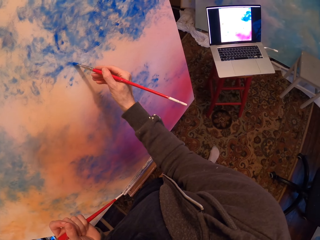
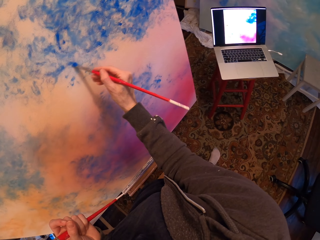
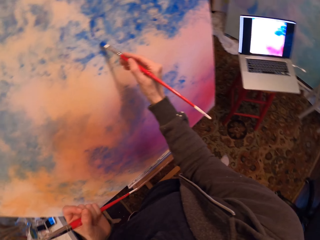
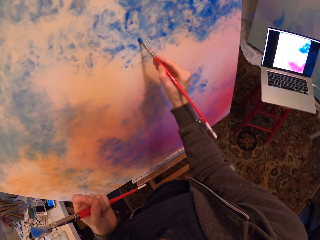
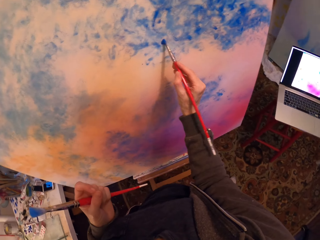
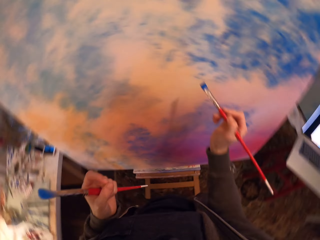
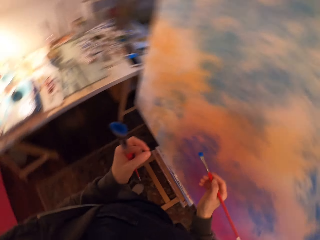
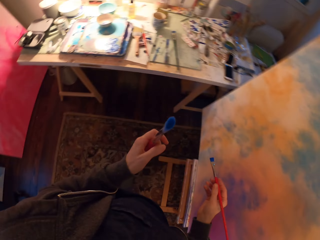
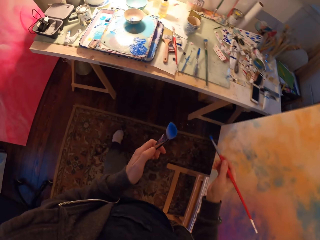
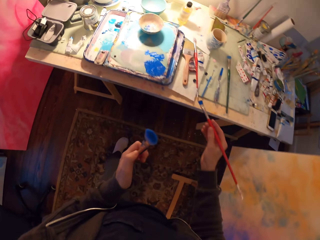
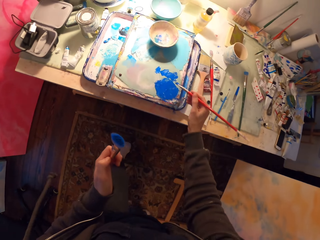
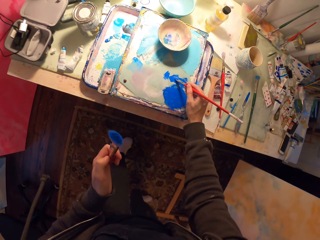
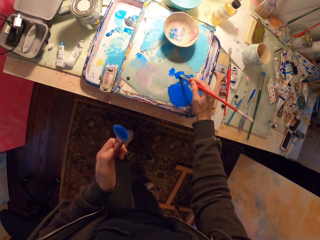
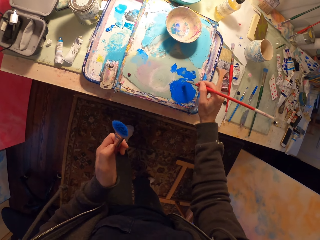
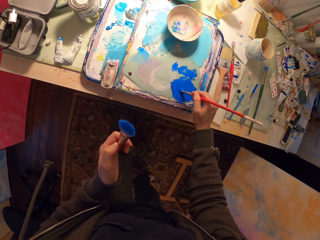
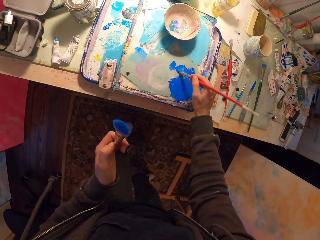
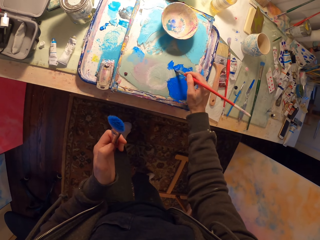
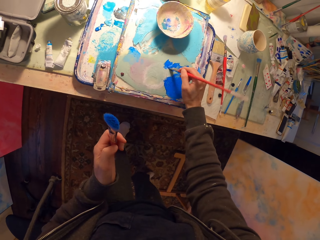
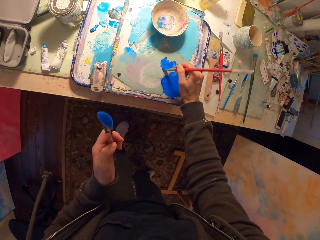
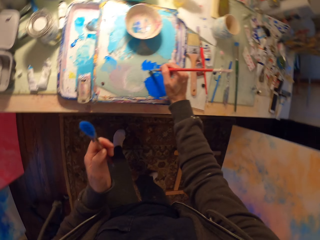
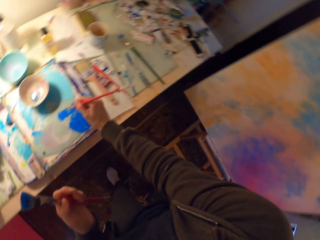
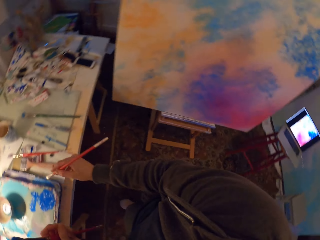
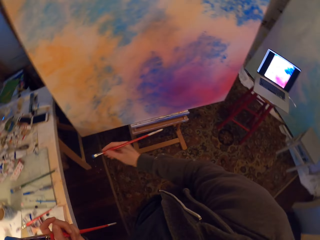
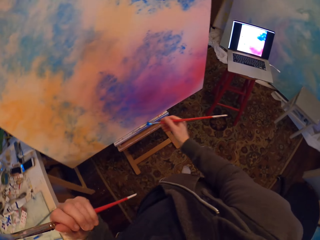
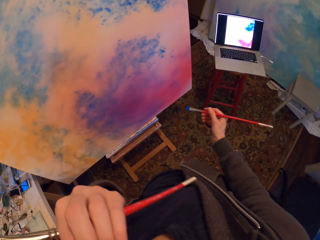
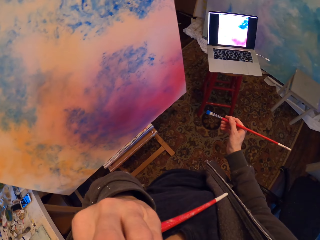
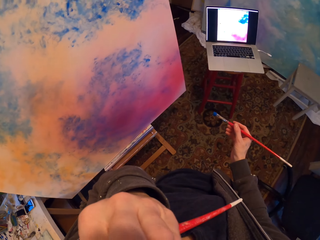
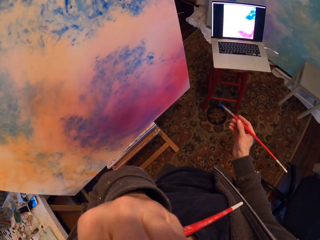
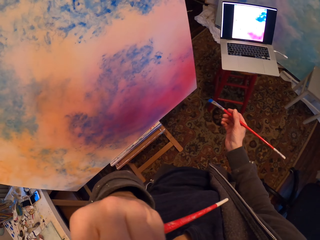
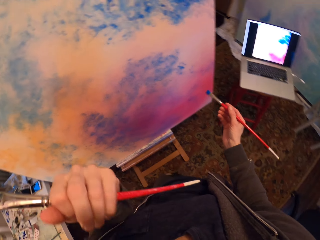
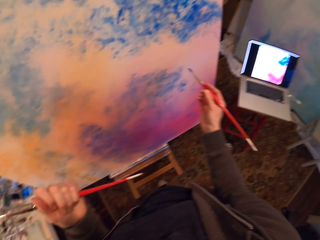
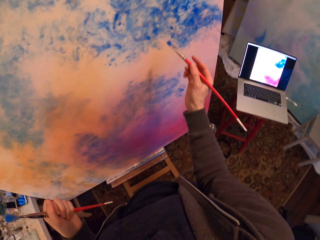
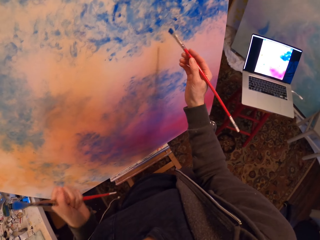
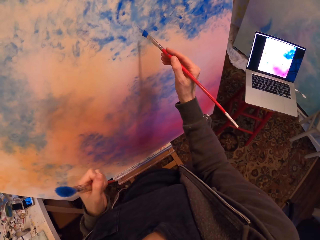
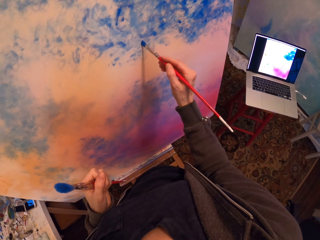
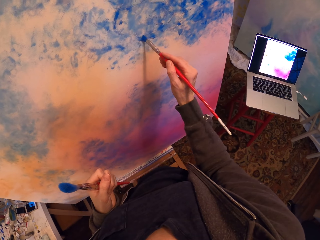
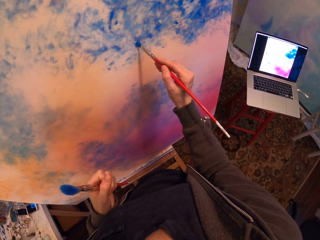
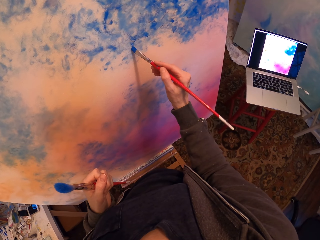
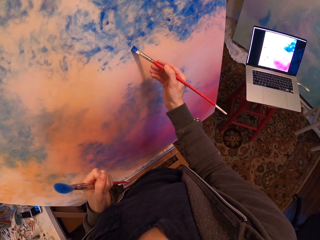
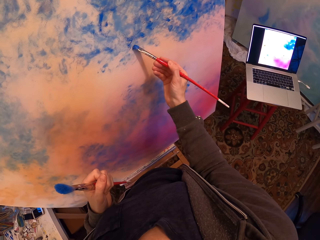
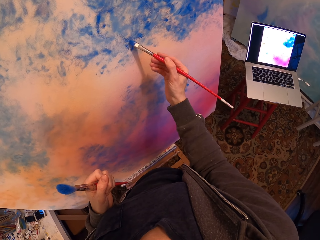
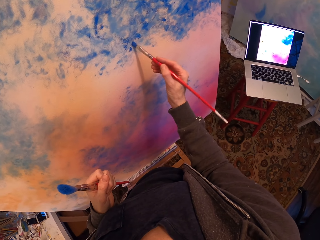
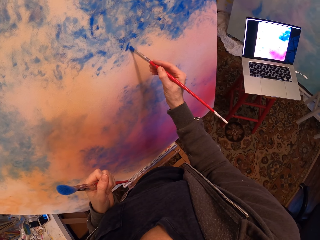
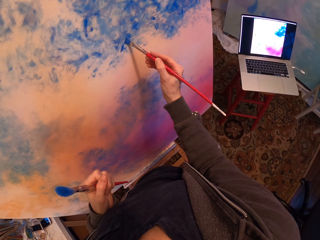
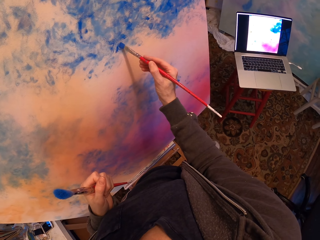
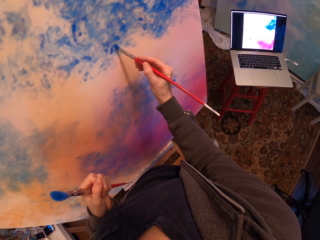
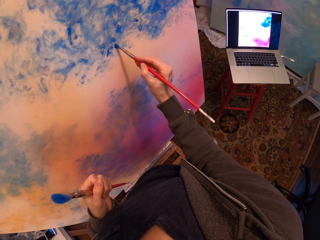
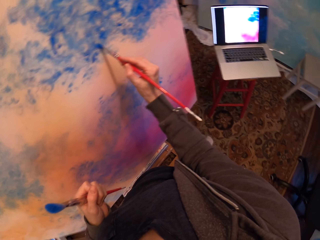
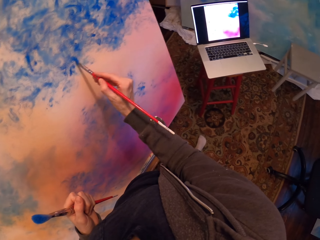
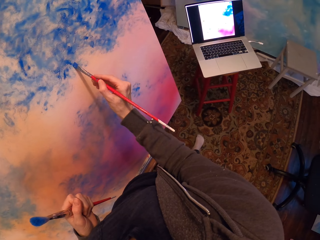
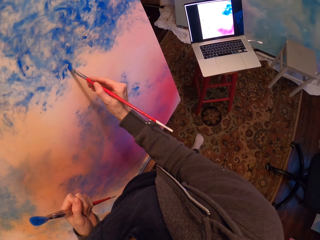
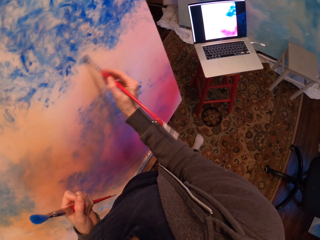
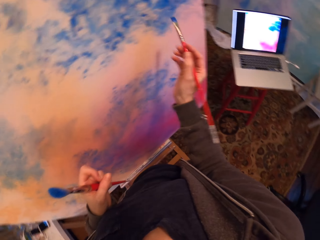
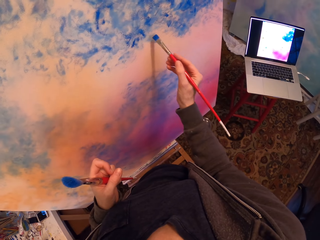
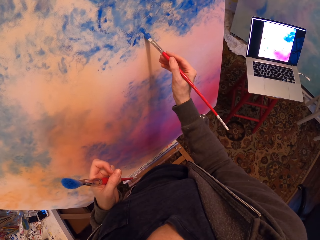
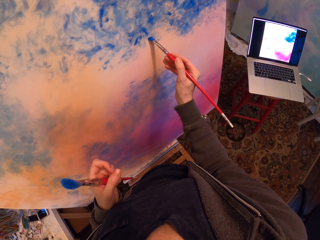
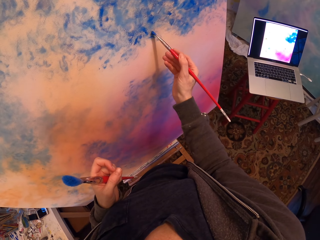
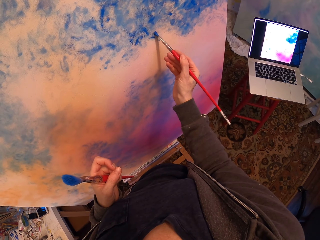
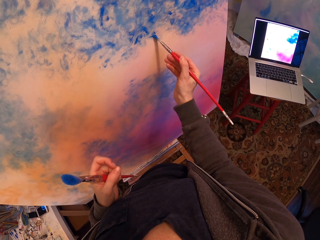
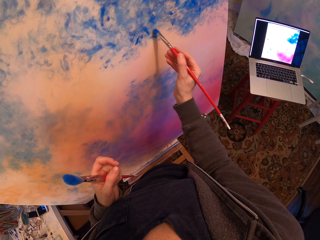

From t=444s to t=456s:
The camera wearer carries the paintbrush to the paint. They scoop paint from the tray with the brush. They carry the paintbrush to the painting board. They walk around the room. They paint on the painting board.

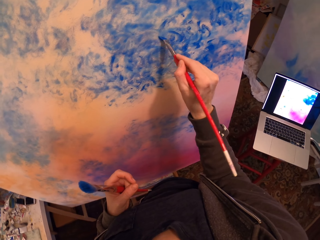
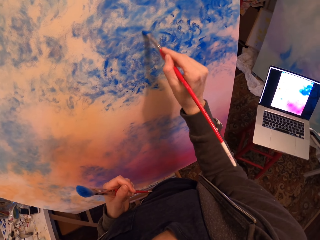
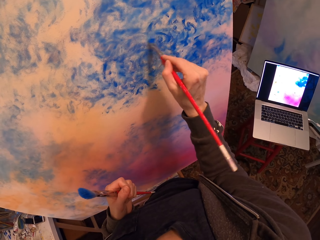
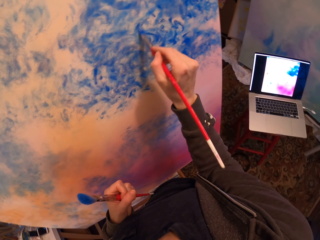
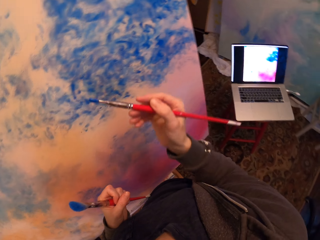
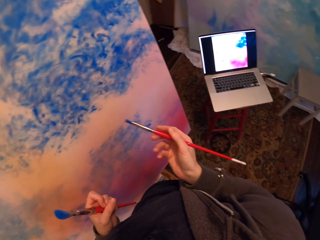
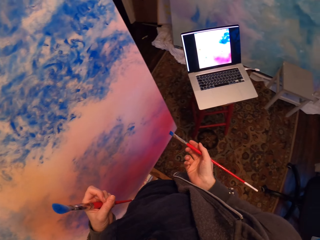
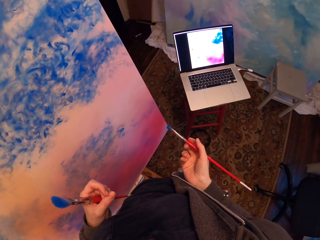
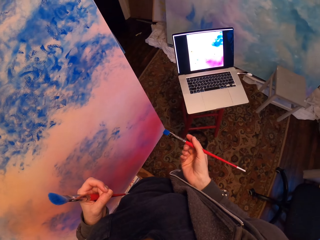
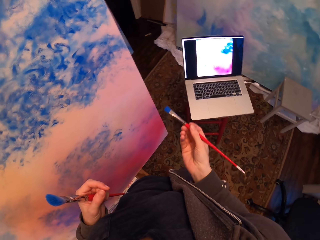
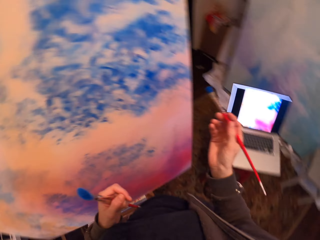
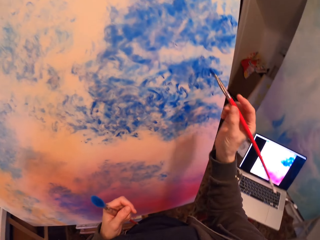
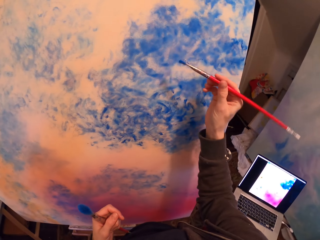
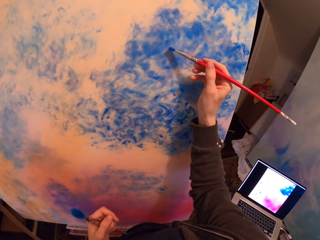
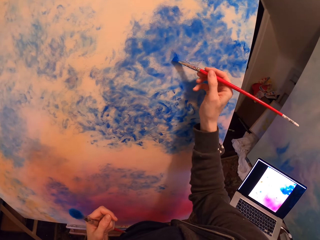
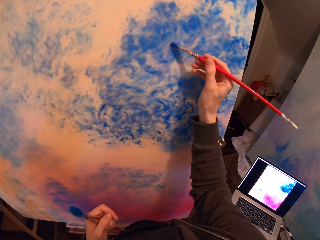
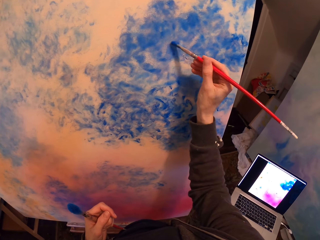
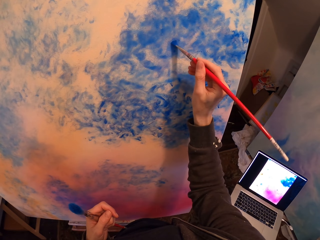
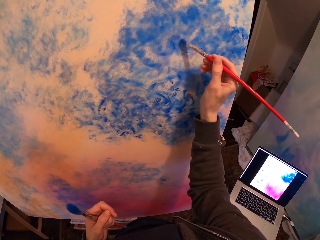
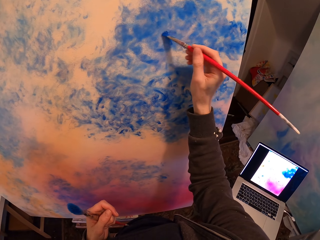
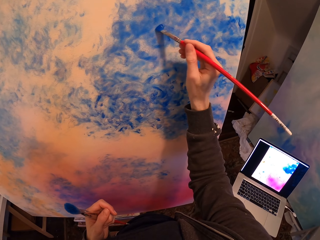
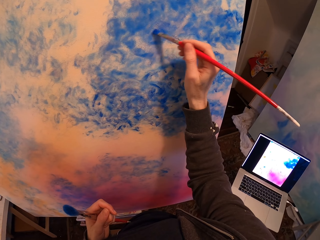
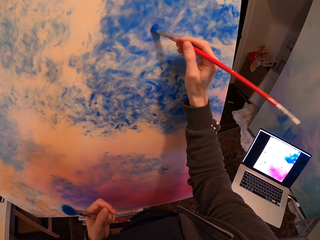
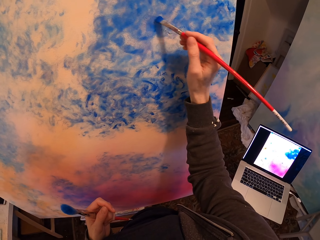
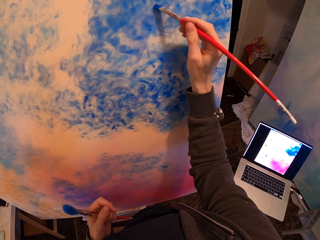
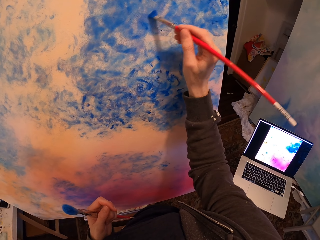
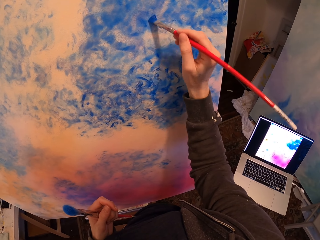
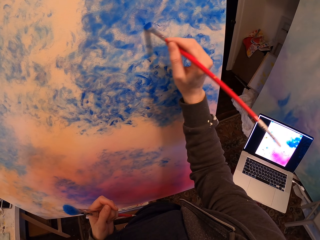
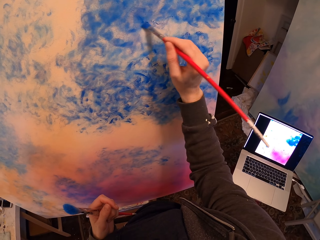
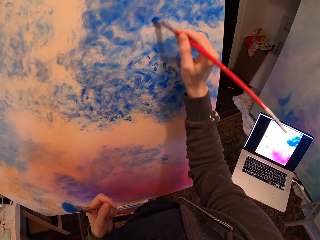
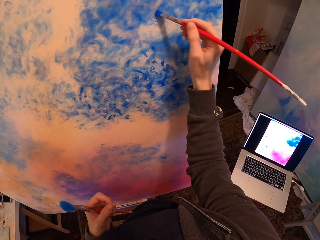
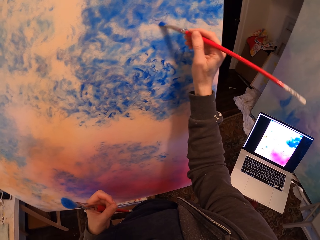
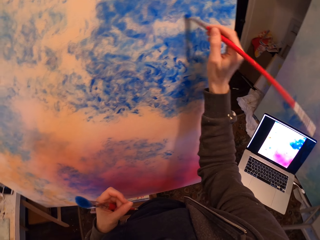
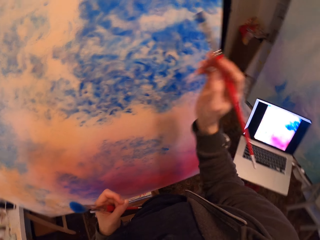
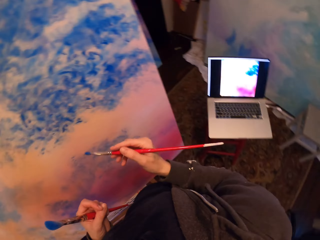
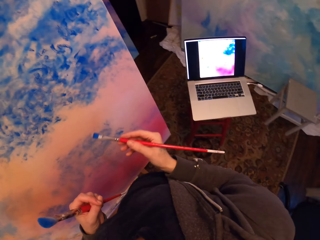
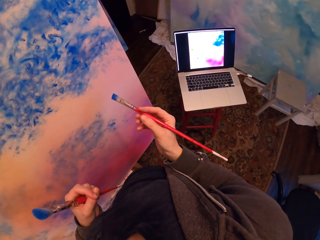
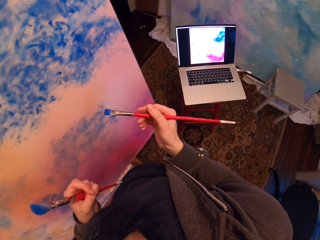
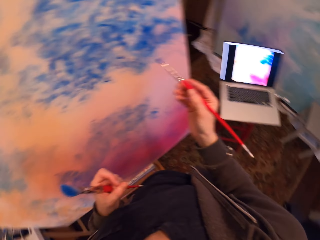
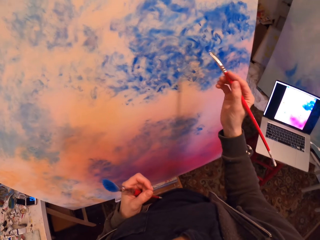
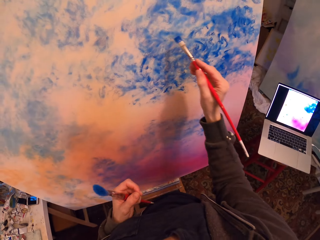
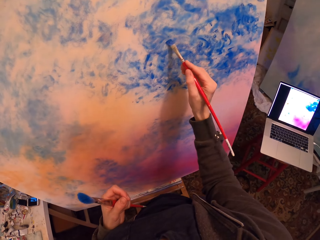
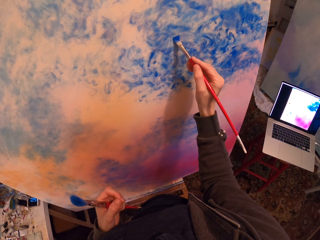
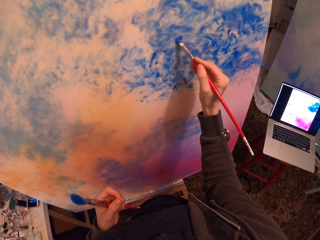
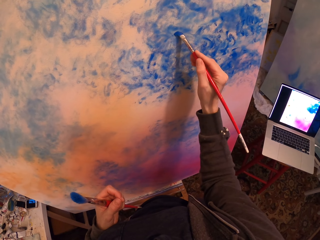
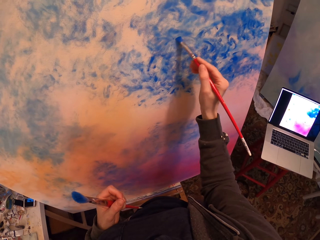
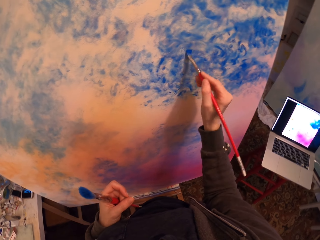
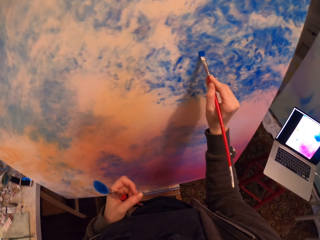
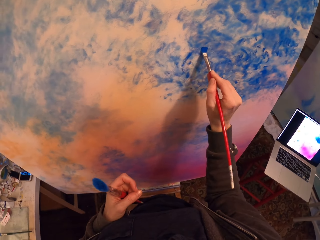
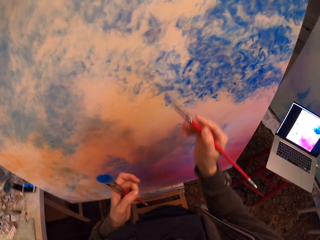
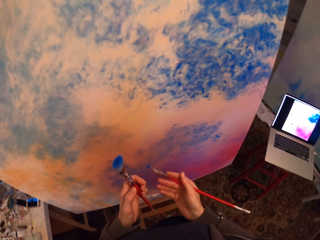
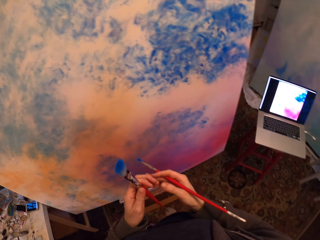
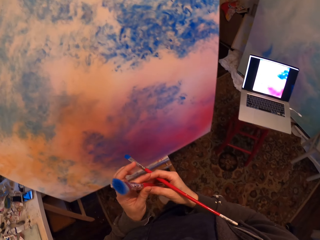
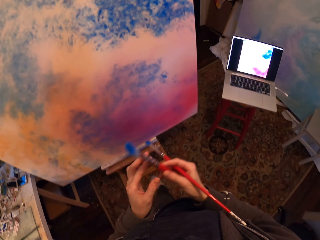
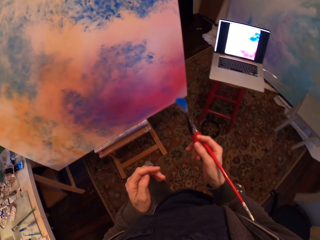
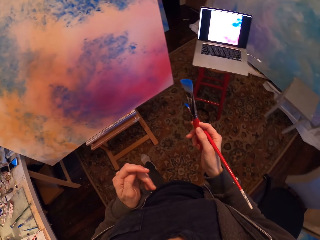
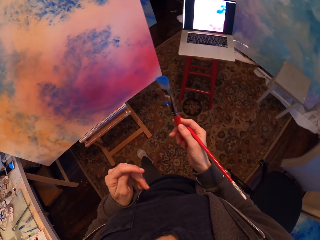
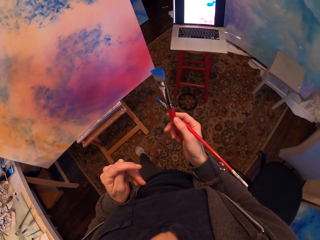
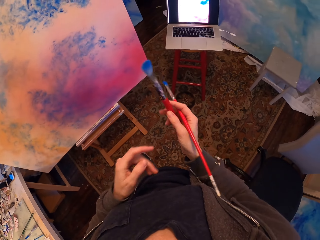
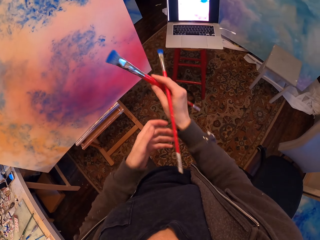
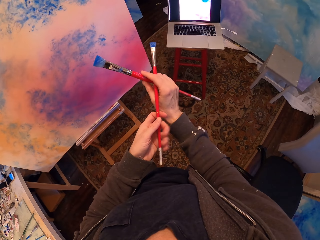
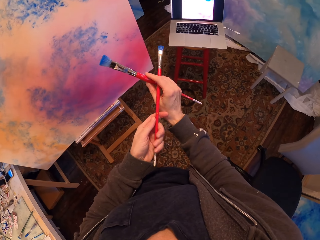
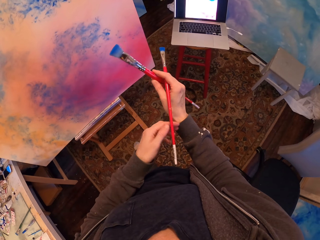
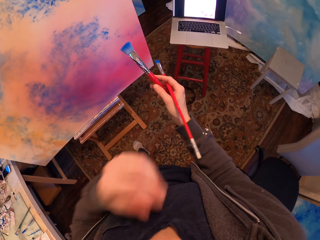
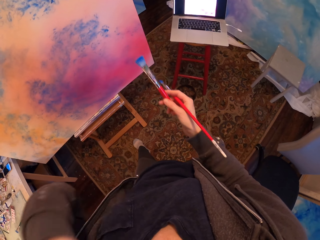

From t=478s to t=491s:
The camera wearer stares at the laptop. They paint on the painting board. They shift the paintbrush in the left hand to the right hand.
